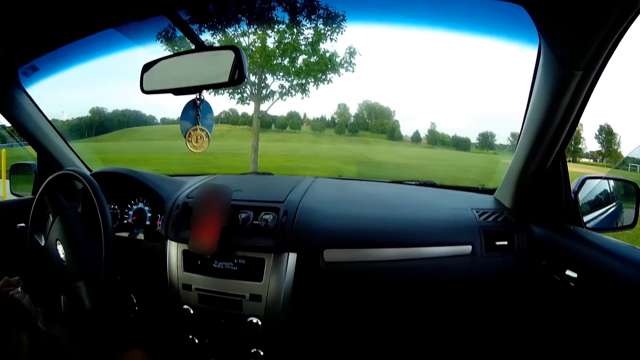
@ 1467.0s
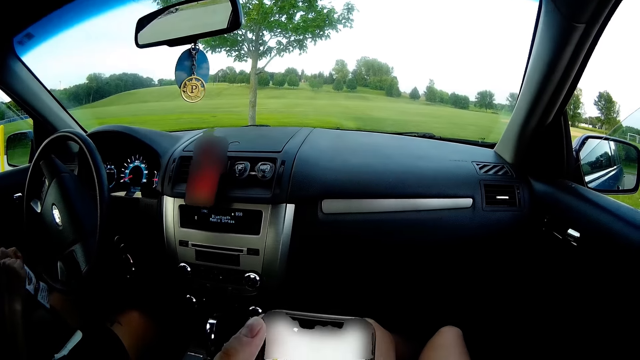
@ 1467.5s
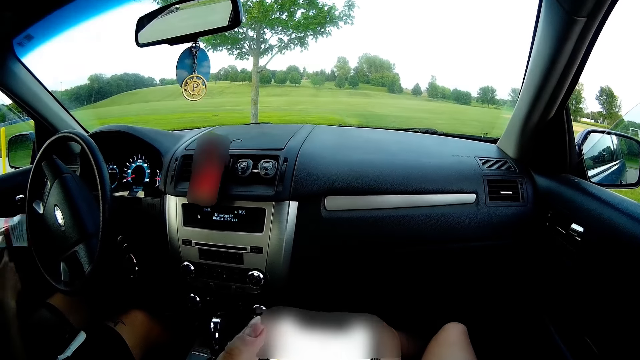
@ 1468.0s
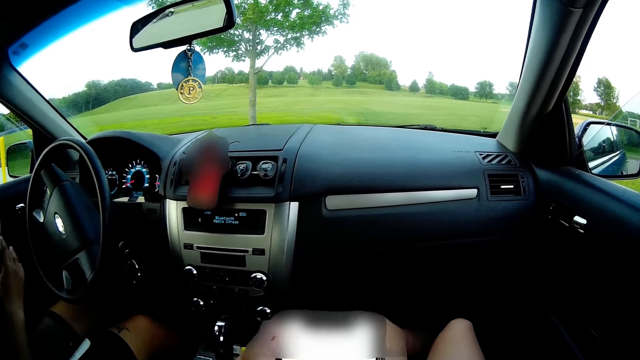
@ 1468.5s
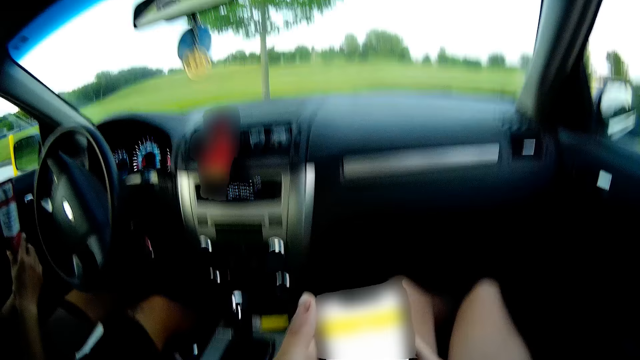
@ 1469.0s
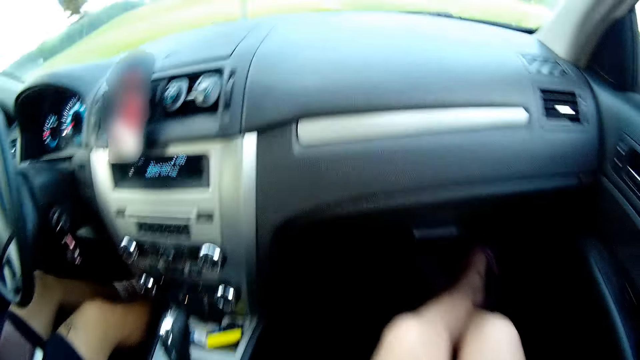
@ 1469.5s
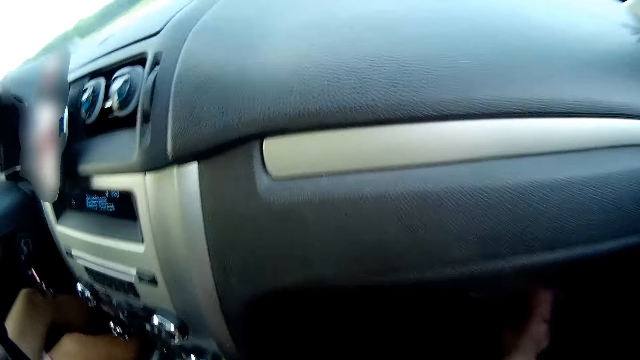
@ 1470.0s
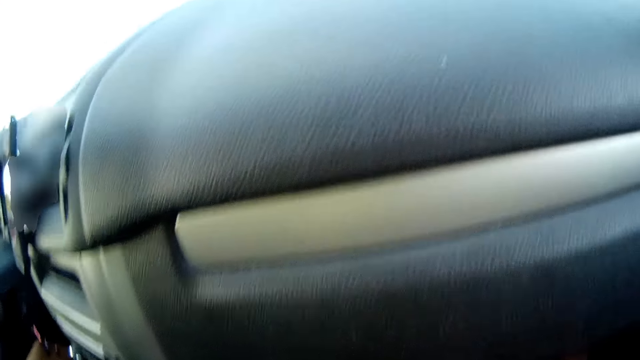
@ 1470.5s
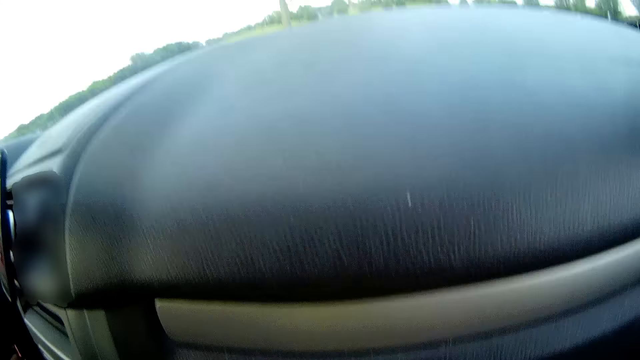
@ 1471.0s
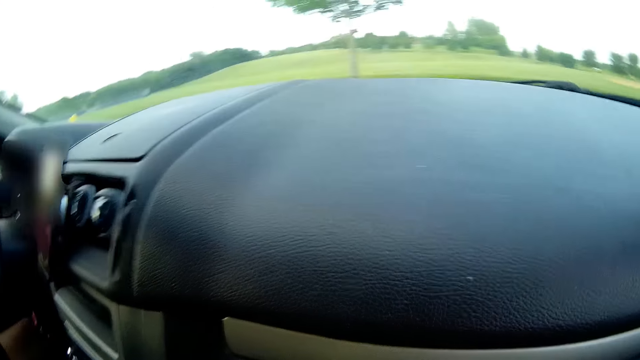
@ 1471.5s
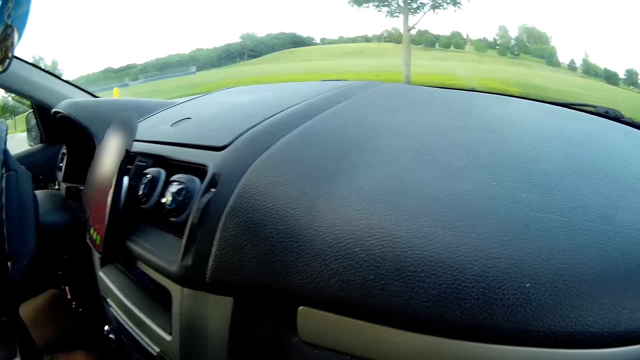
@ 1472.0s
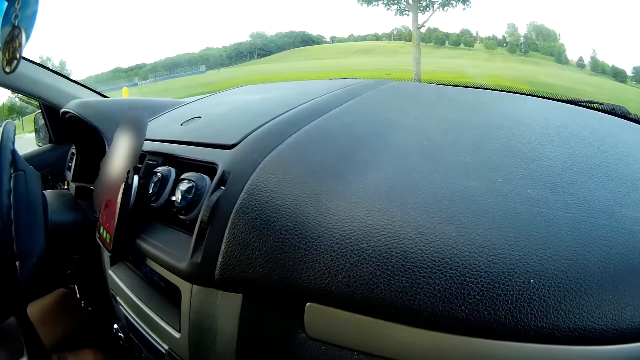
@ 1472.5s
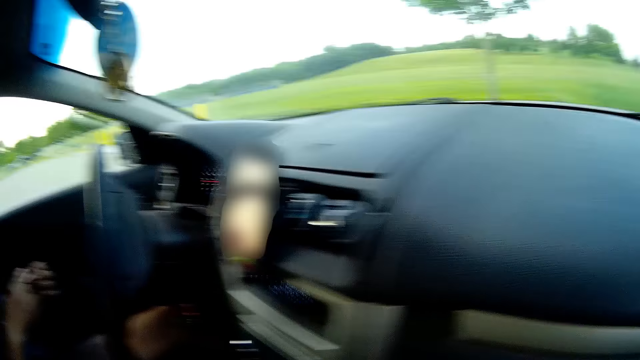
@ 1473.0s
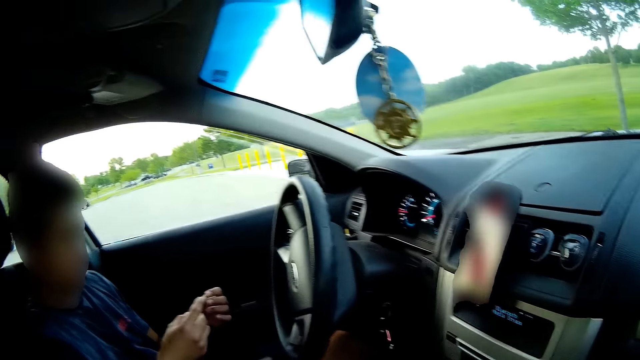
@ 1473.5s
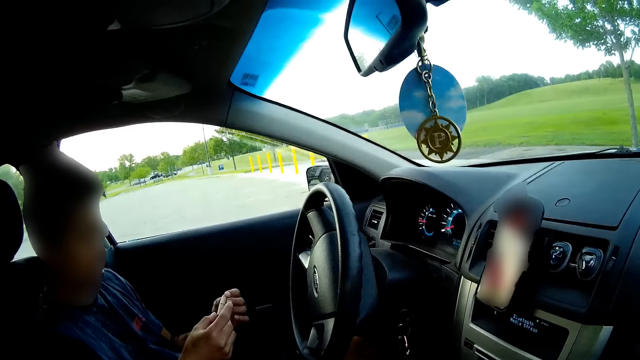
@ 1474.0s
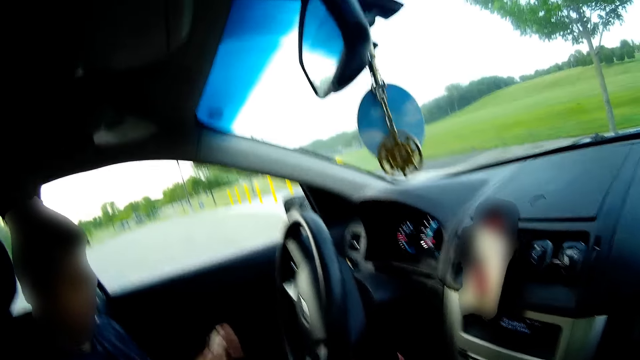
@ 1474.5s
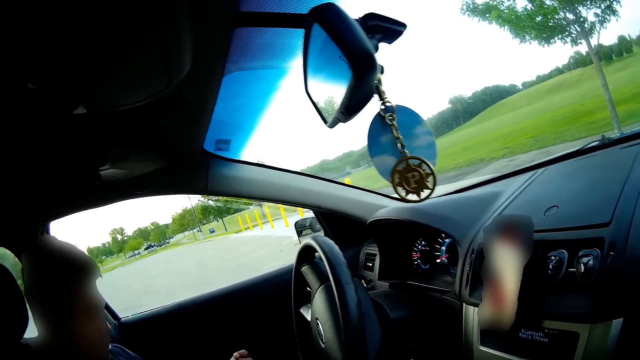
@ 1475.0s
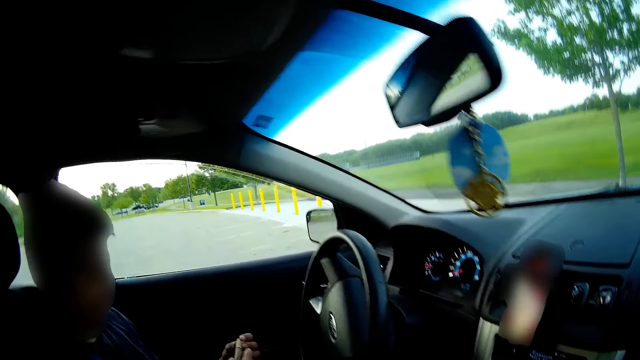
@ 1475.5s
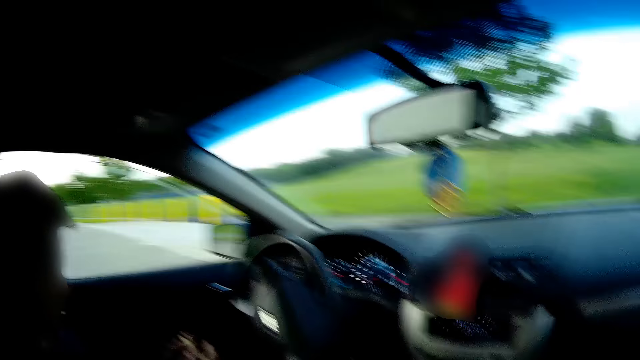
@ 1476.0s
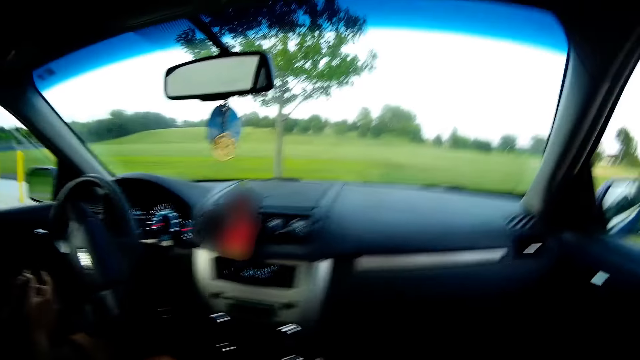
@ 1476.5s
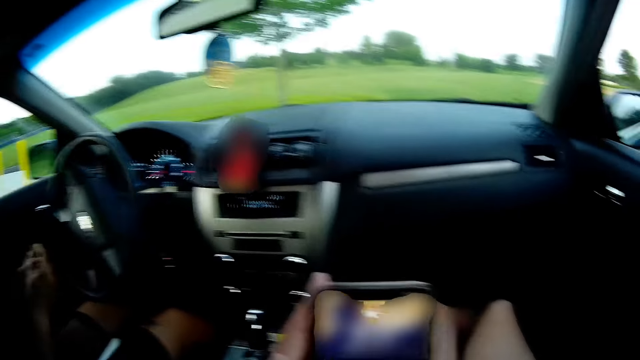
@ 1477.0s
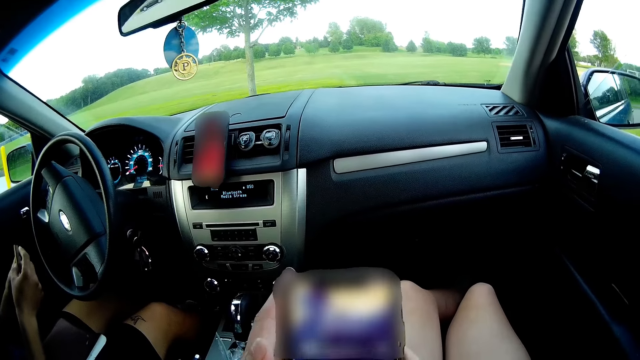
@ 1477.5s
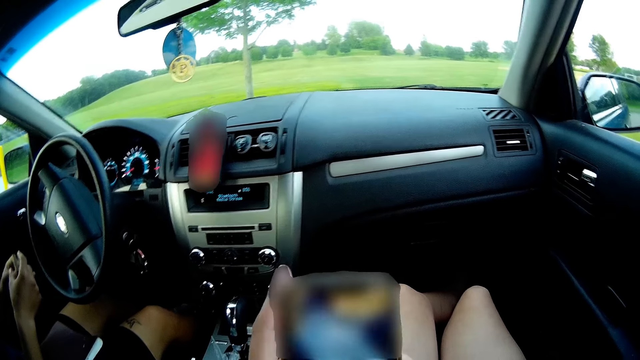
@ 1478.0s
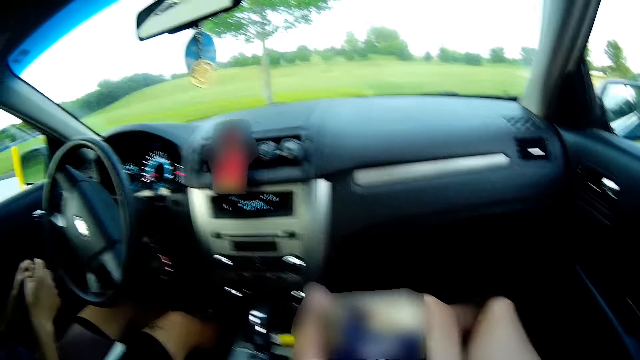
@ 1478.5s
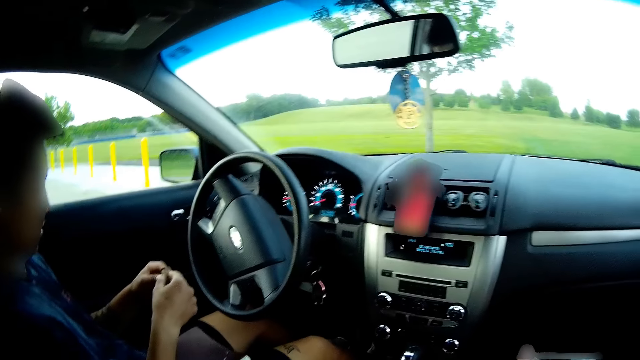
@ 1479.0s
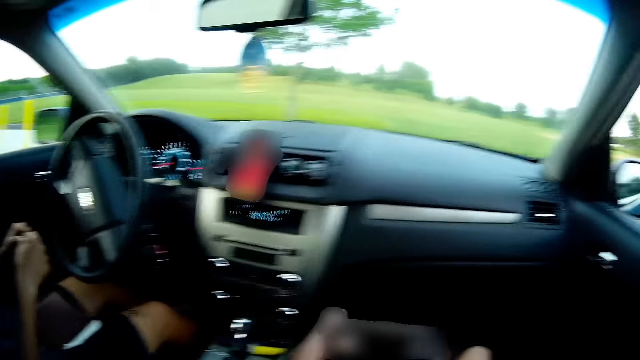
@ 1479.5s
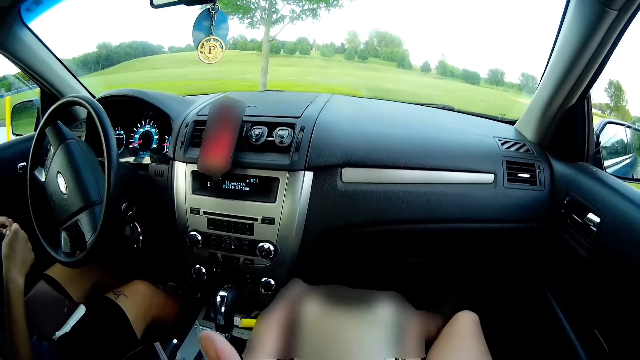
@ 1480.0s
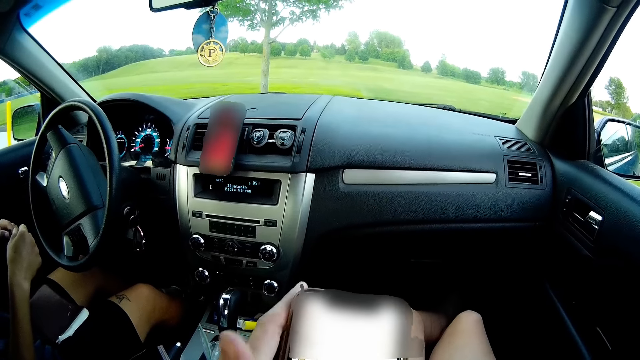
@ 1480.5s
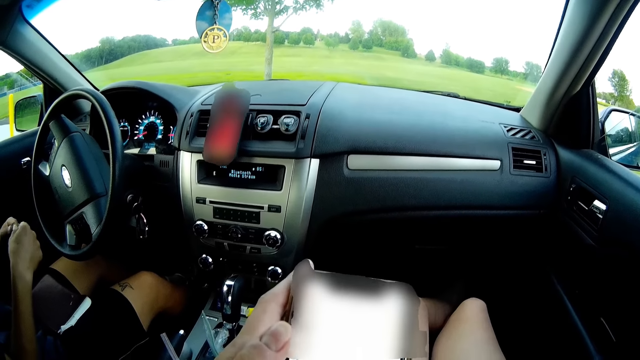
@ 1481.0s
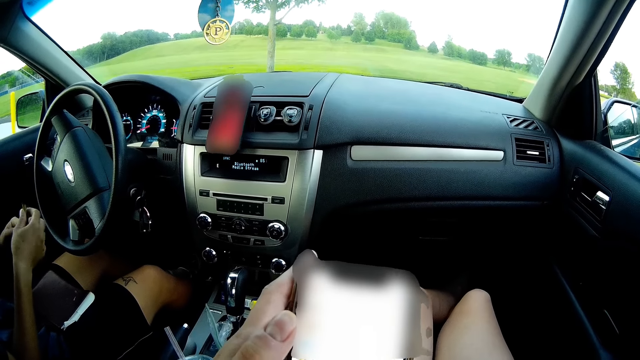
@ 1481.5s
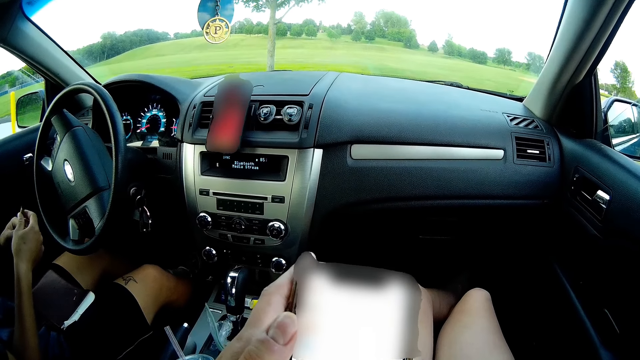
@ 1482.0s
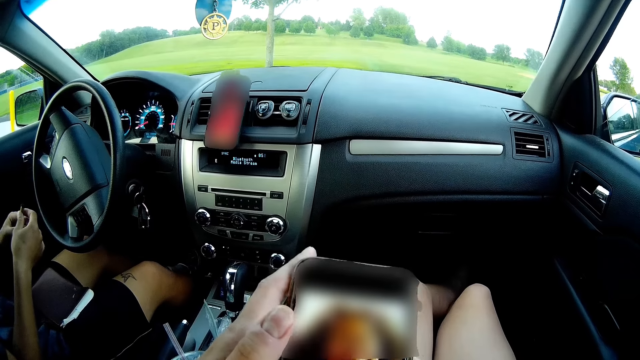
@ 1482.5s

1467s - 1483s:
The camera wearer presses her phone with both hands.

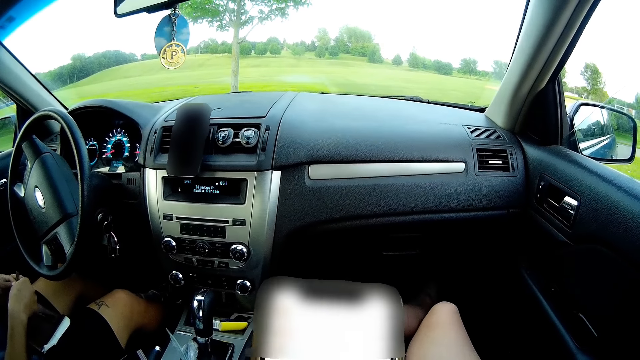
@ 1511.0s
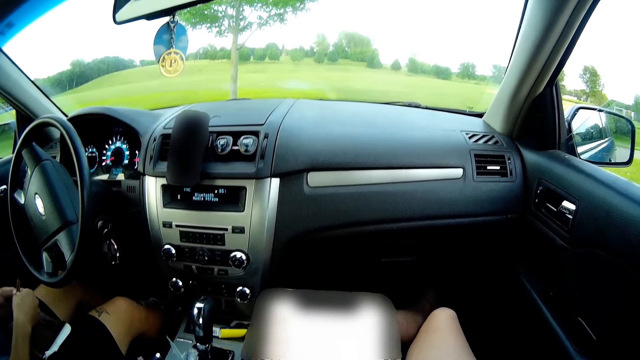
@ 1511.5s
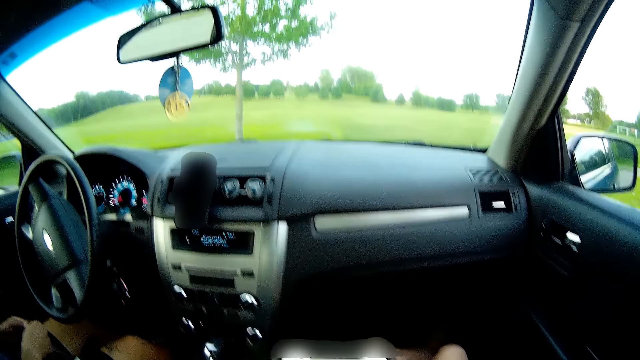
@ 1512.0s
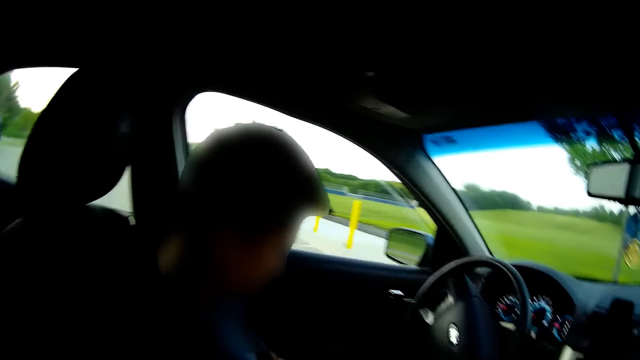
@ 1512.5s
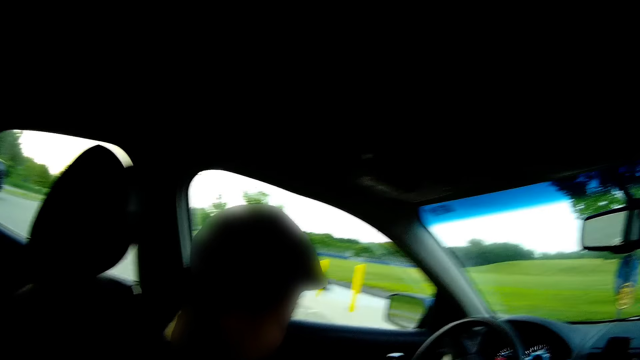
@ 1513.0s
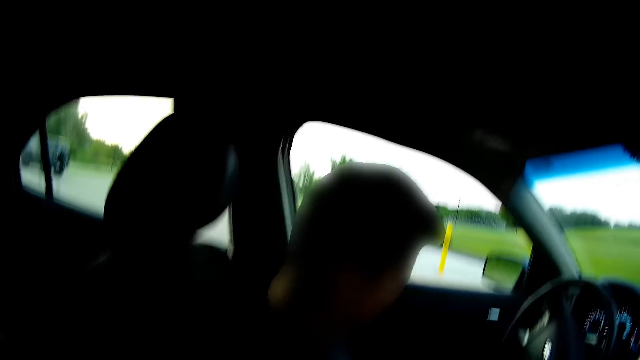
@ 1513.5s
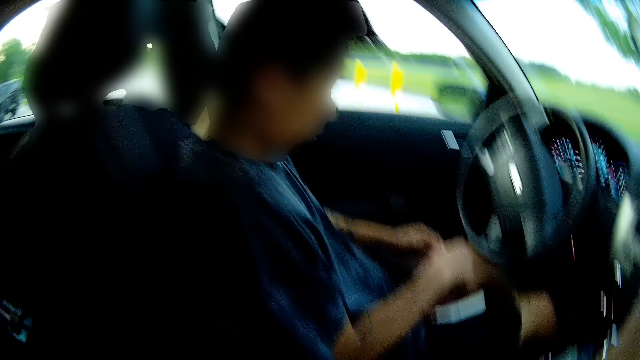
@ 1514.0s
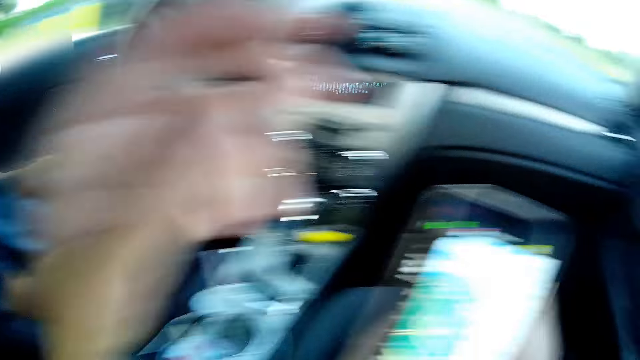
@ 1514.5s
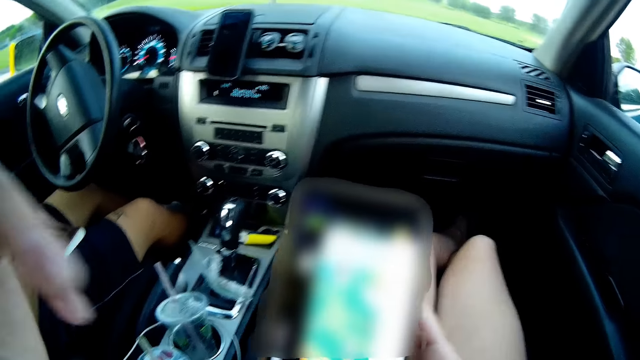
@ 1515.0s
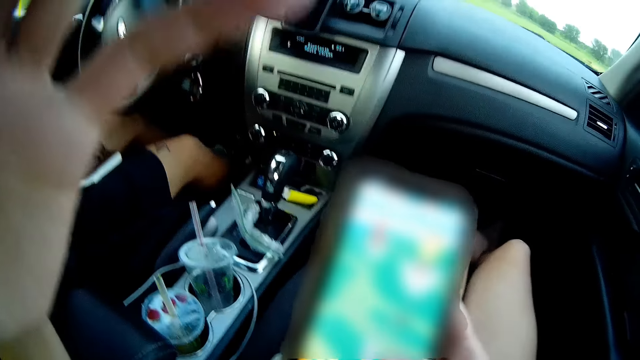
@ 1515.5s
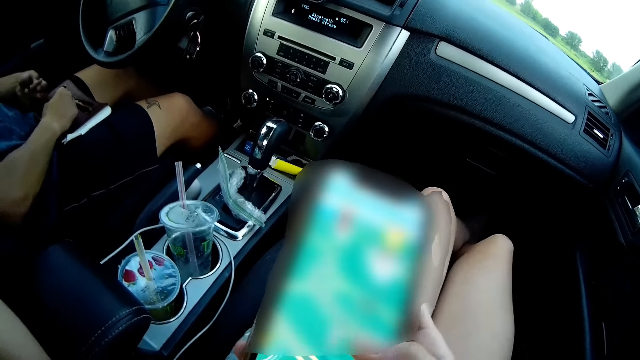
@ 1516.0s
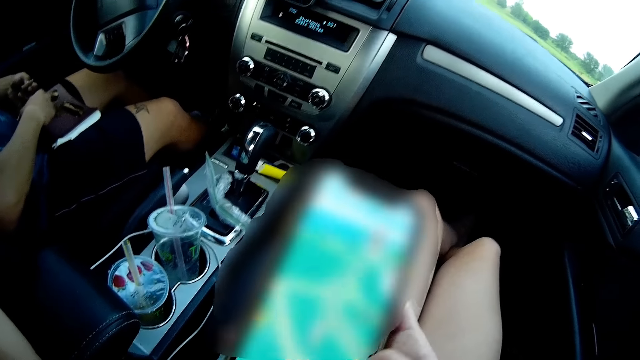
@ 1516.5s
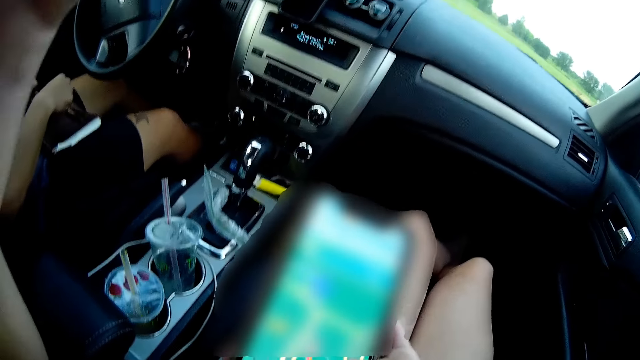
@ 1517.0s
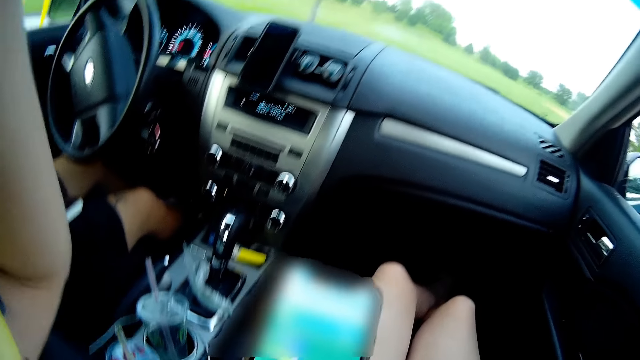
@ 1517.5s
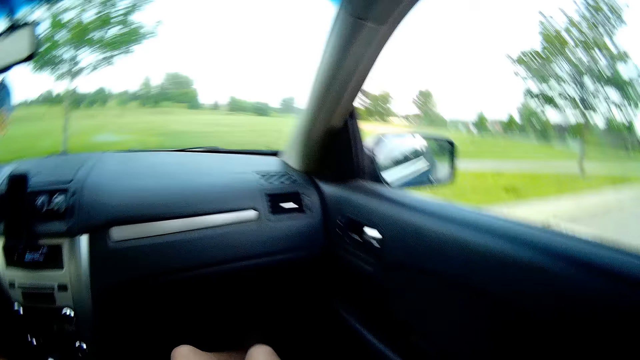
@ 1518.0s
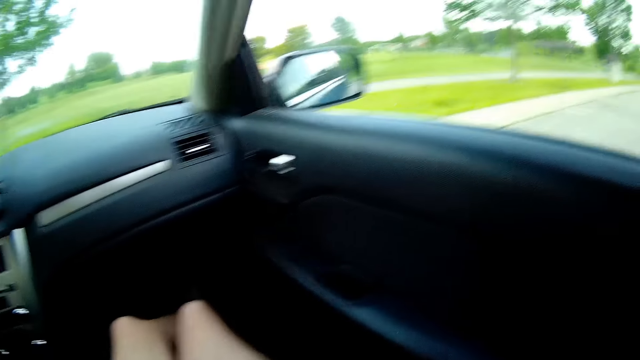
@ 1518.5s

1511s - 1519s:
The camera wearer interacts with the man. She presses her phone with her right hand. She touches her face with her left hand. She lifts the hand.
